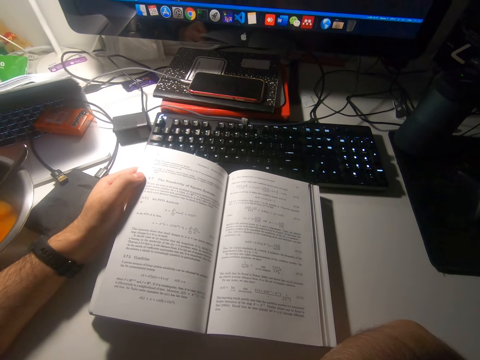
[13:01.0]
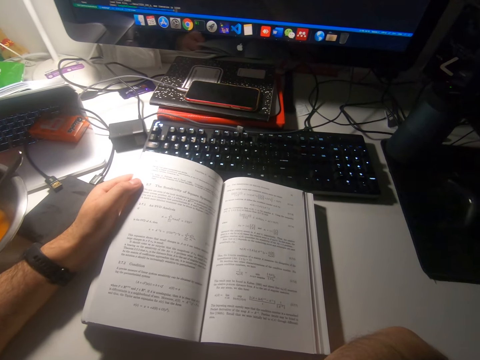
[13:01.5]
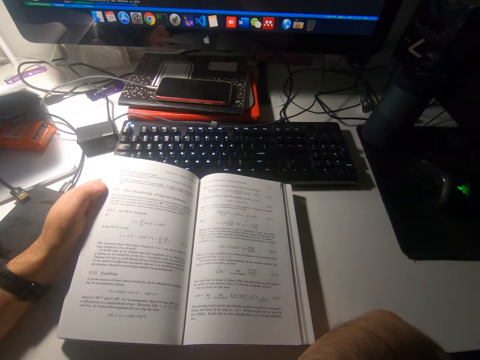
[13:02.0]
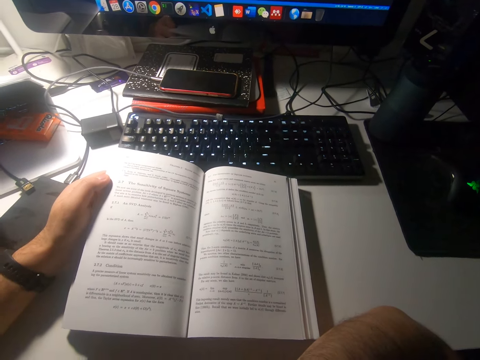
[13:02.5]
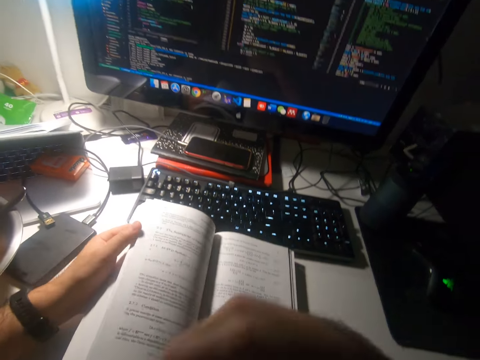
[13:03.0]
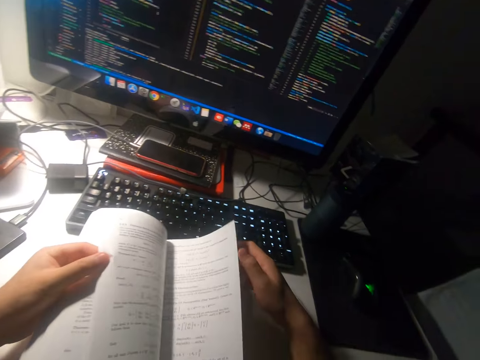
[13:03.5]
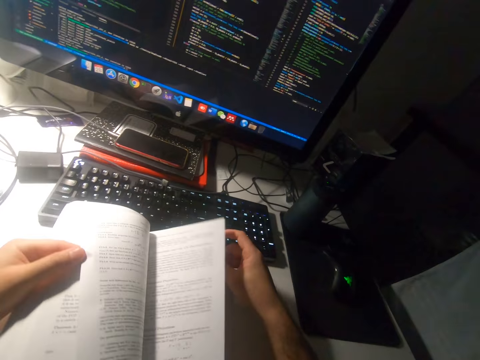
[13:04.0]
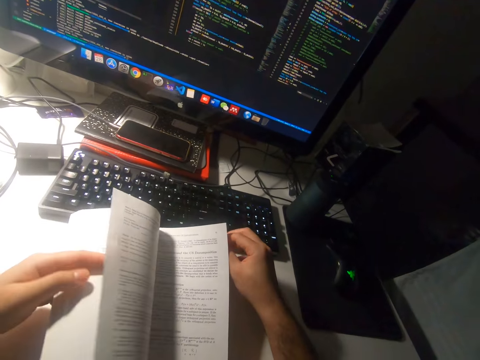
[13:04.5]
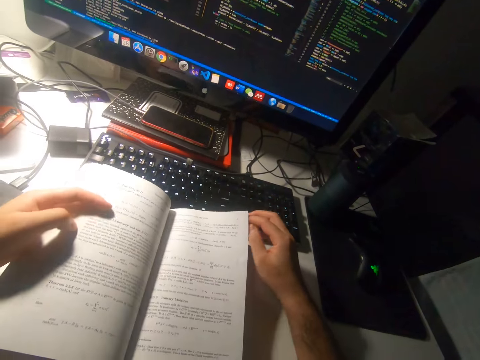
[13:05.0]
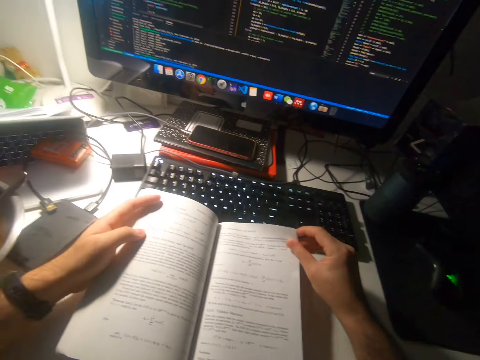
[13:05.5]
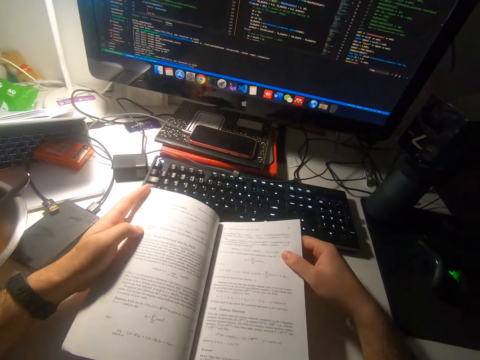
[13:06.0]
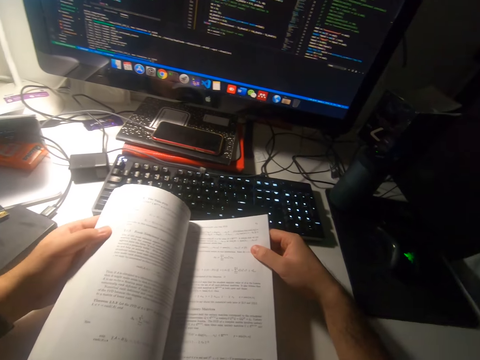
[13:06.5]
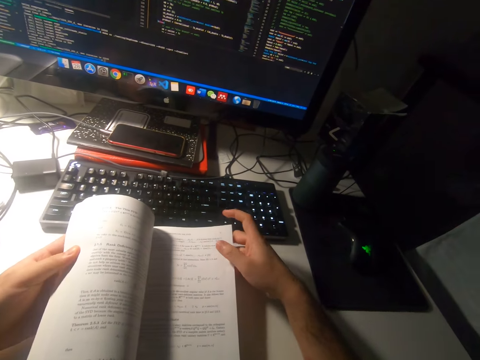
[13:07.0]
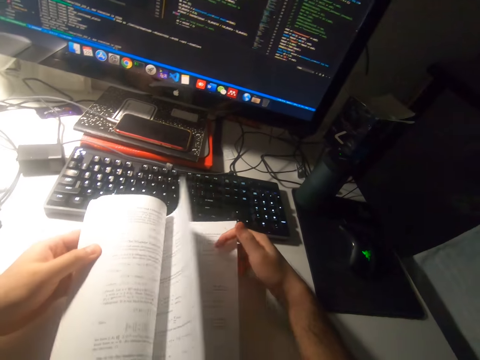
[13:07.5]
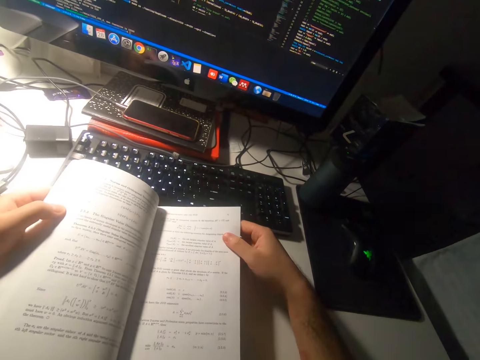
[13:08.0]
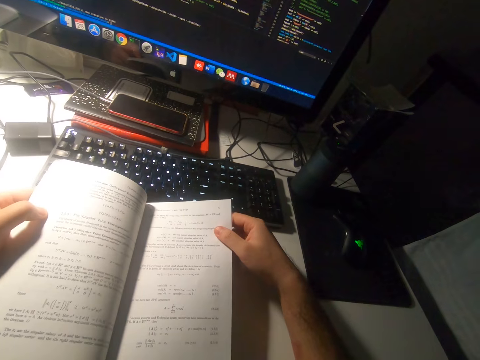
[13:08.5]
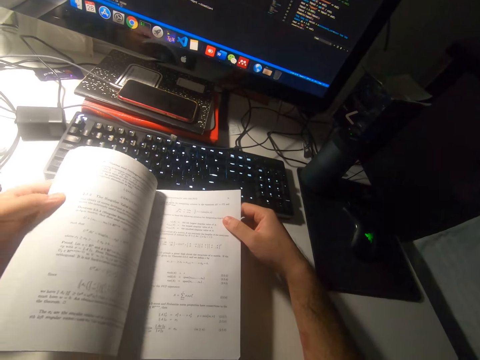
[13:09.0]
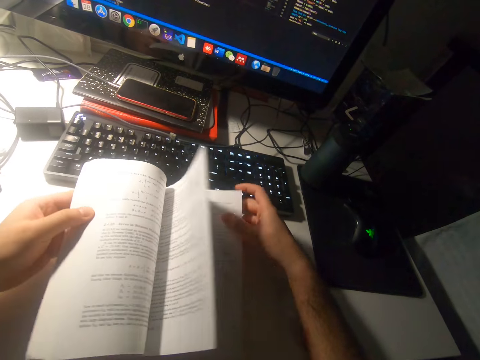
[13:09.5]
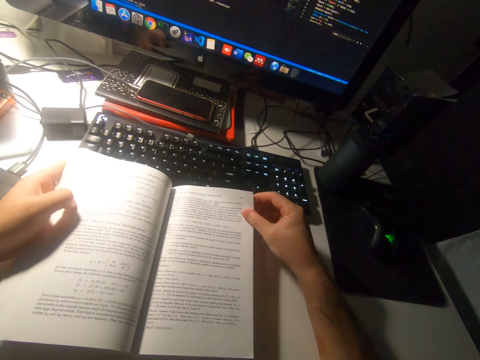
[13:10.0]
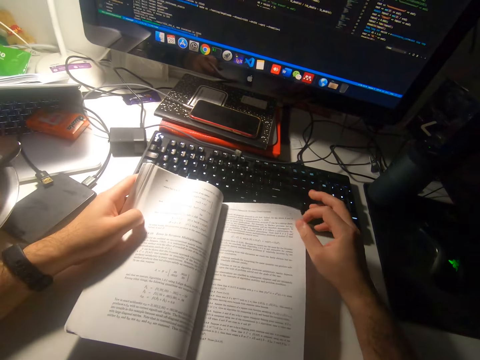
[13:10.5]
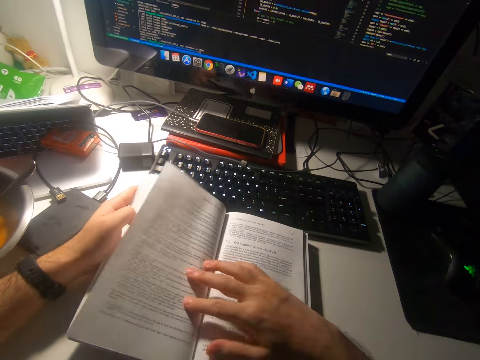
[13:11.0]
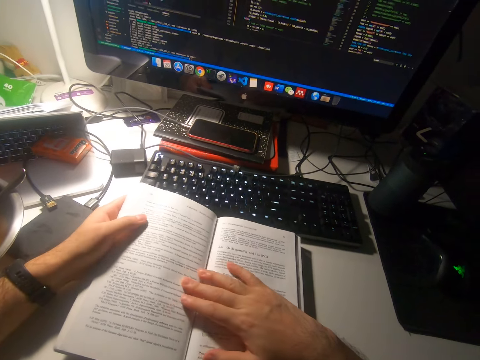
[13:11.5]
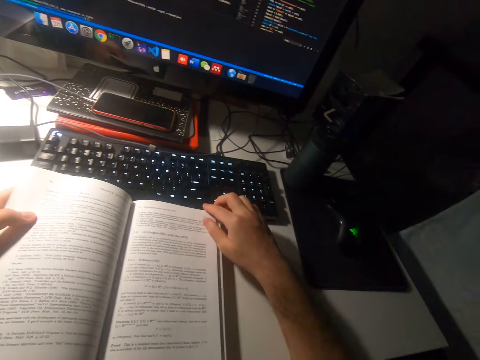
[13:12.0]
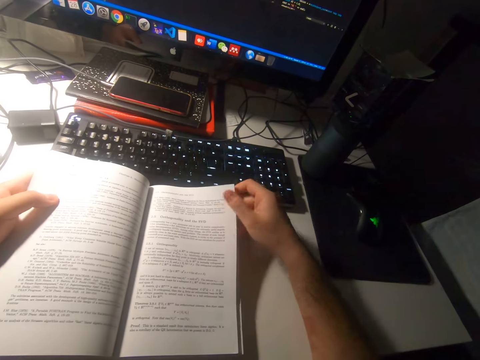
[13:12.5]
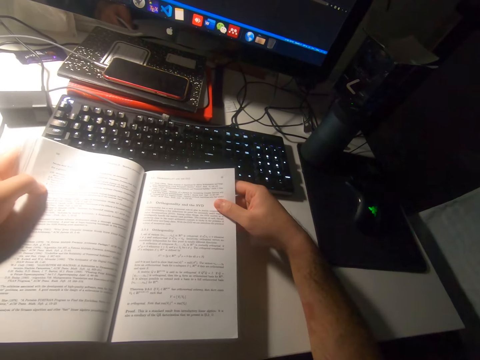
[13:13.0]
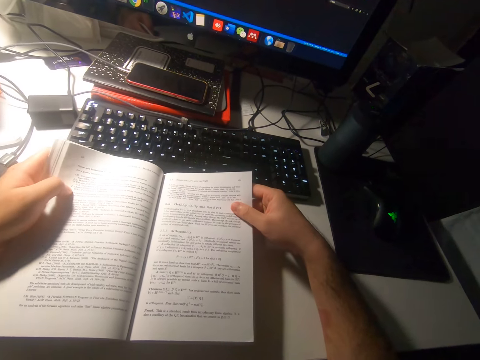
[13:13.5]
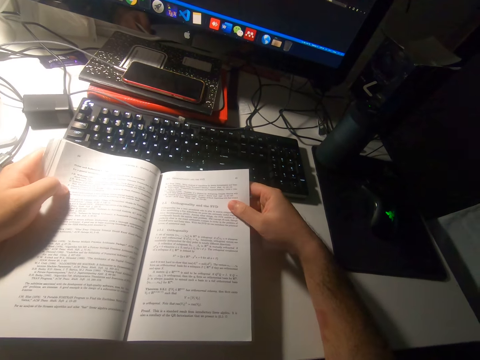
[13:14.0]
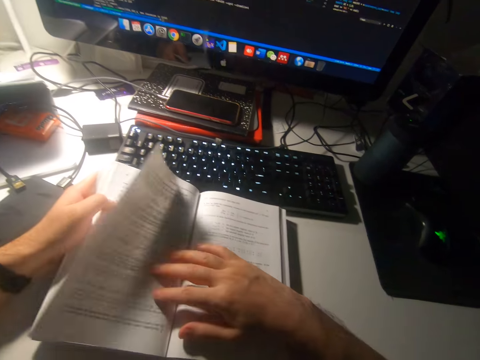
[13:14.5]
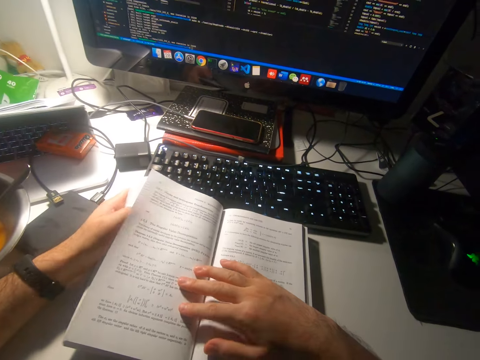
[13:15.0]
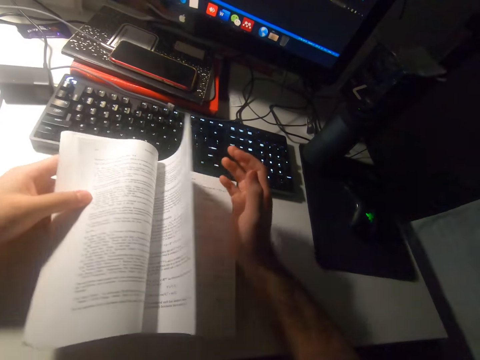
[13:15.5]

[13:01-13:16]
The camera wearer flips pages backwards. They read the book. They flip a page forward. They pick a page of the book. They read the book. They flip the page forward.

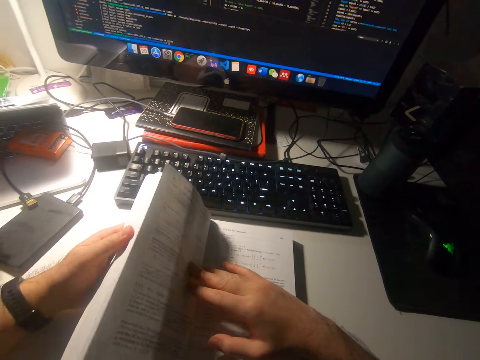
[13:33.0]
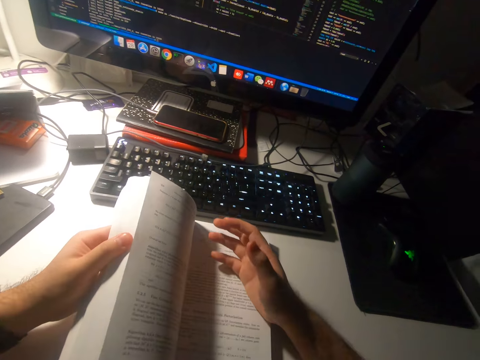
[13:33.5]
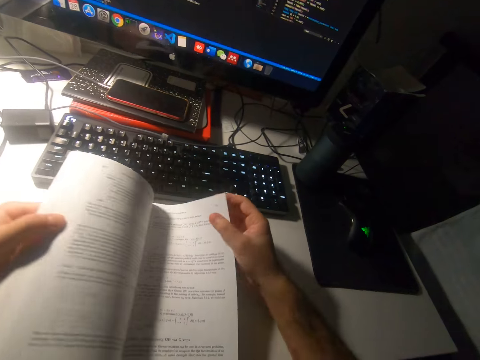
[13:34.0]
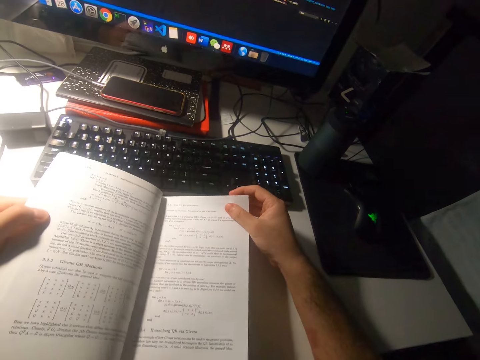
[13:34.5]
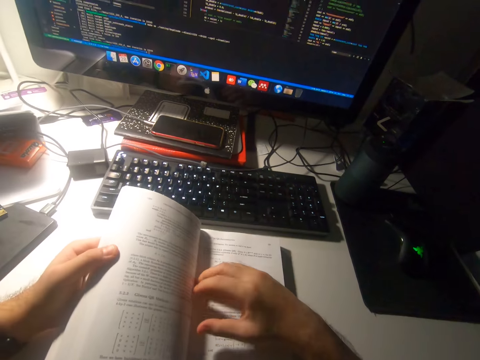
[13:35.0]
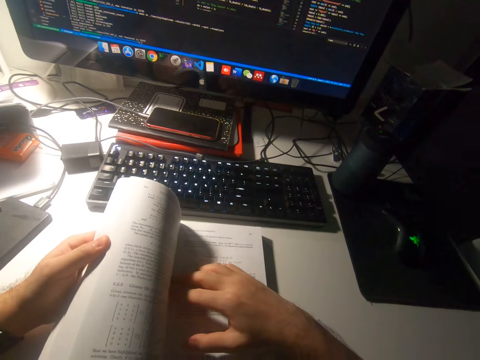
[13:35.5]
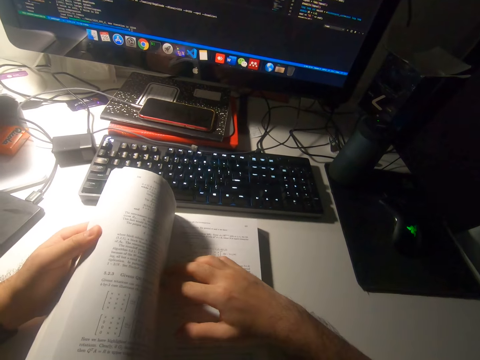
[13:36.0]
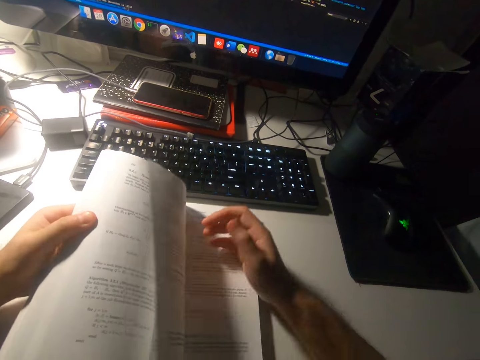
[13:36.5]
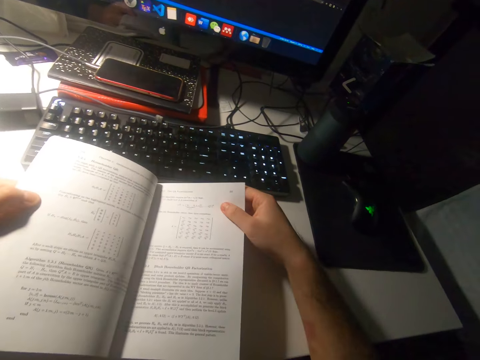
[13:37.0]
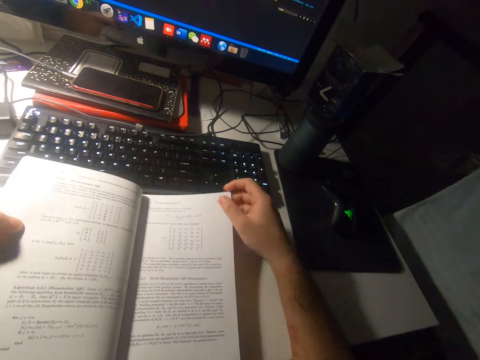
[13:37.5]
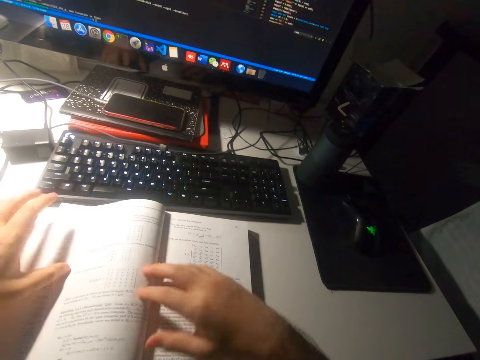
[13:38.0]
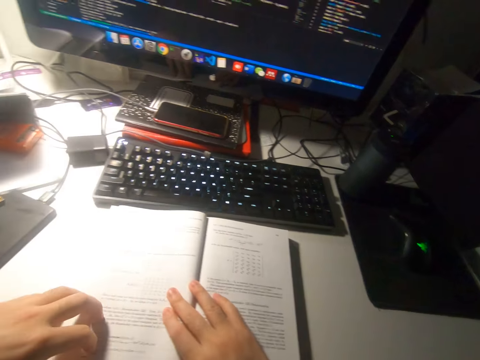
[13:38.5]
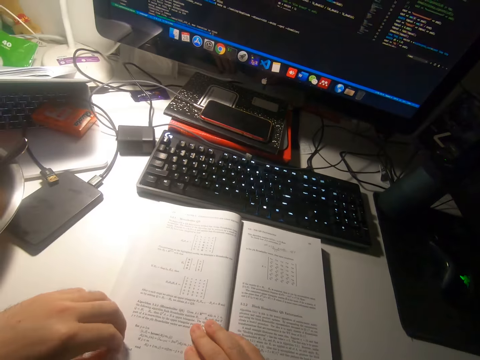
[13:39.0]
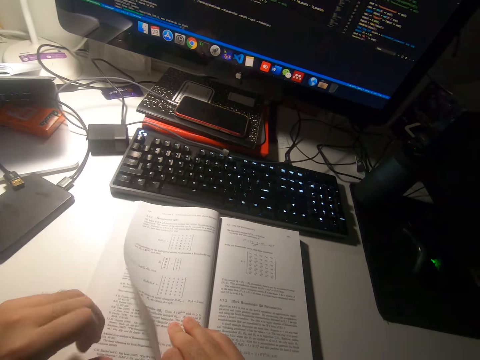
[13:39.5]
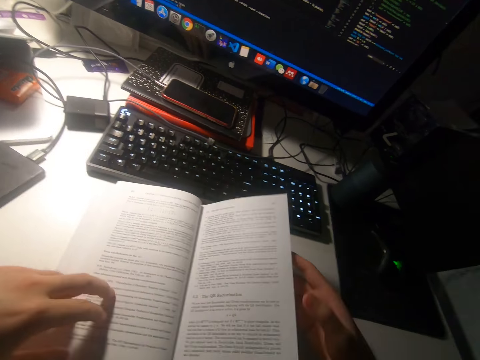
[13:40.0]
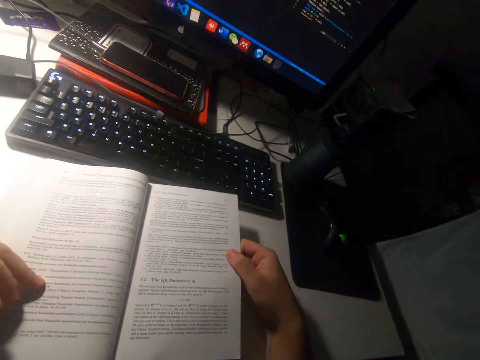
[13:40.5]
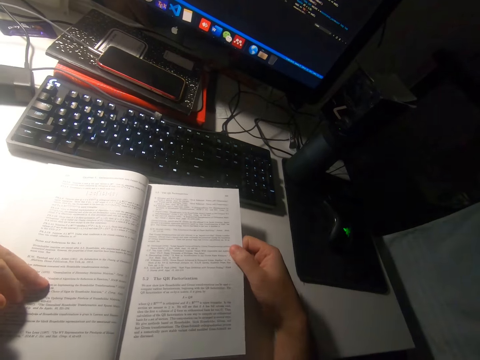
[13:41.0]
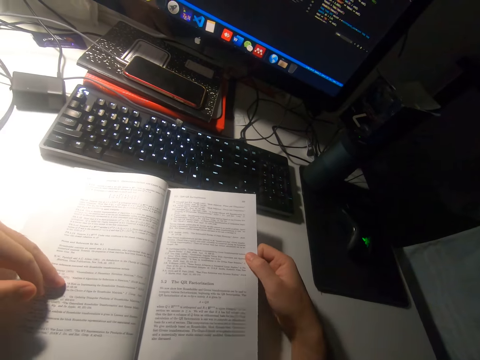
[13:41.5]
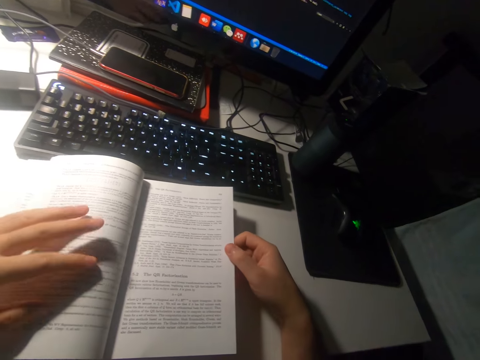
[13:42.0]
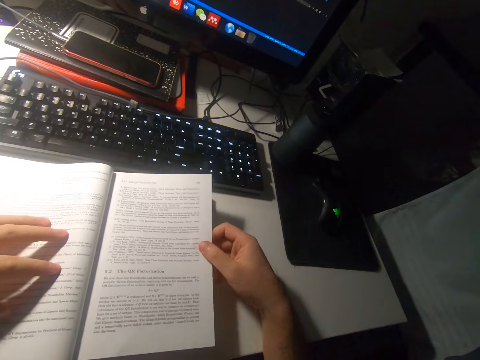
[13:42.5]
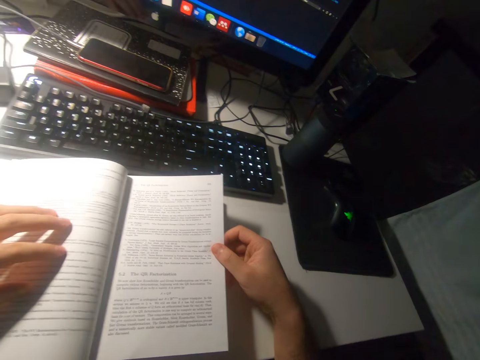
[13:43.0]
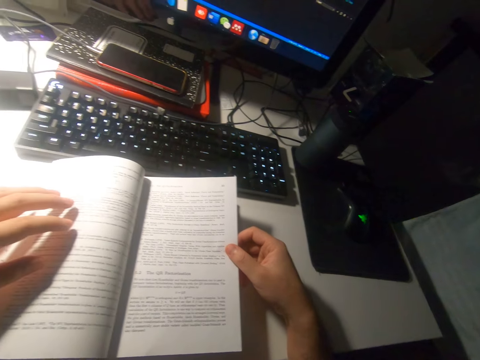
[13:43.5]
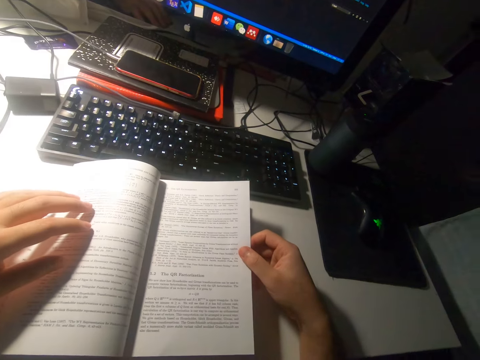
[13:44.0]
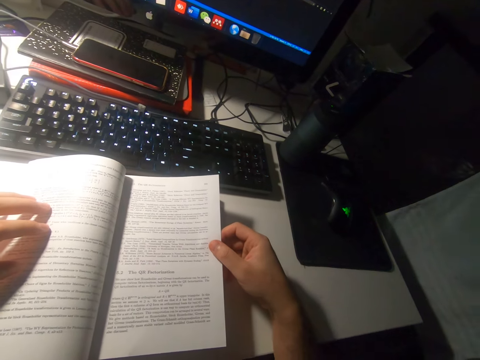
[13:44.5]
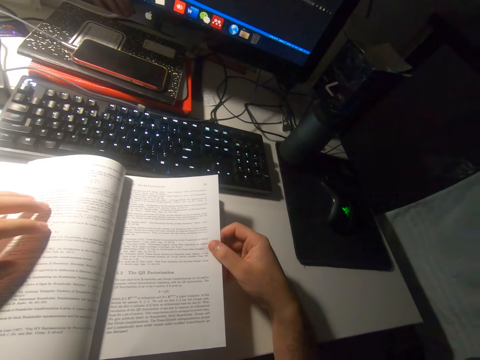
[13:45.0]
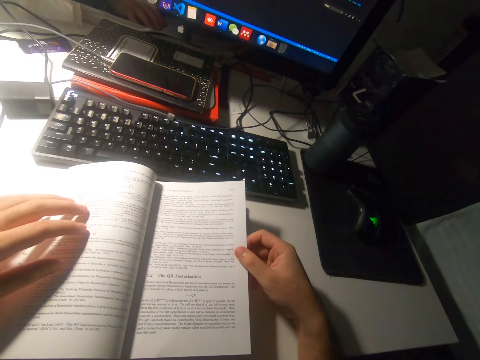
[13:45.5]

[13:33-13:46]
The camera wearer flips pages backward. They read the book. They flip the pages. They read the book.
